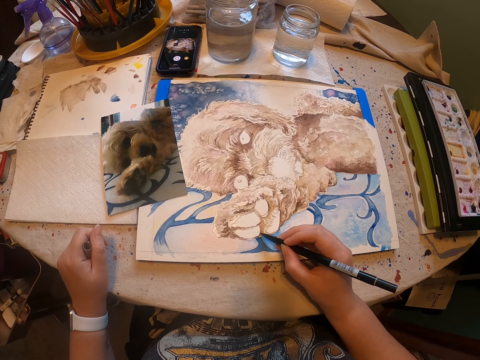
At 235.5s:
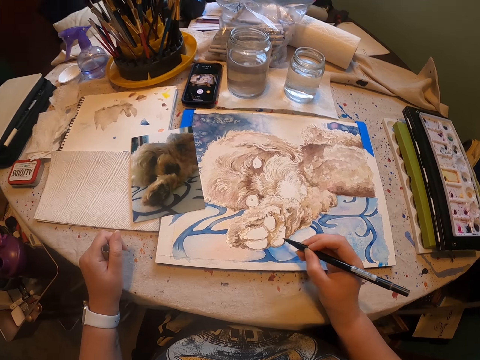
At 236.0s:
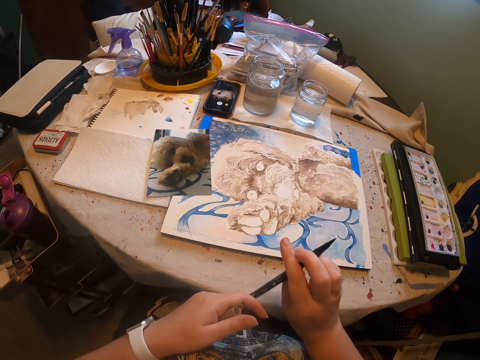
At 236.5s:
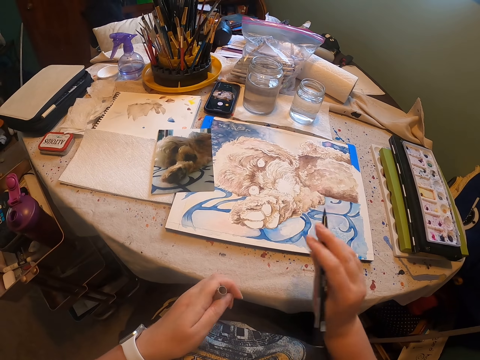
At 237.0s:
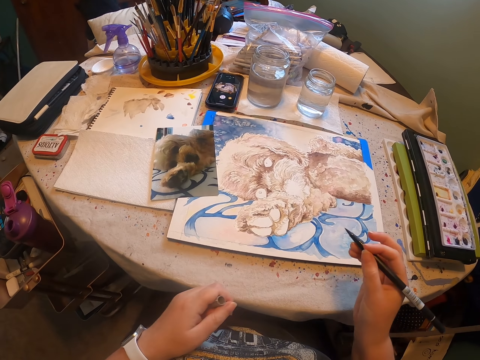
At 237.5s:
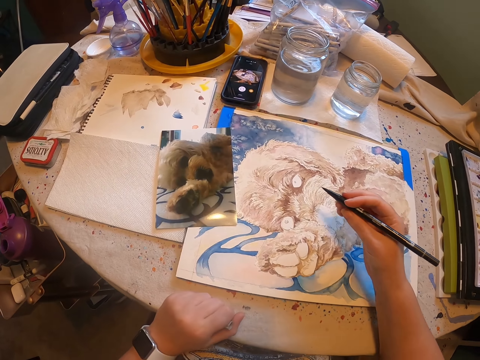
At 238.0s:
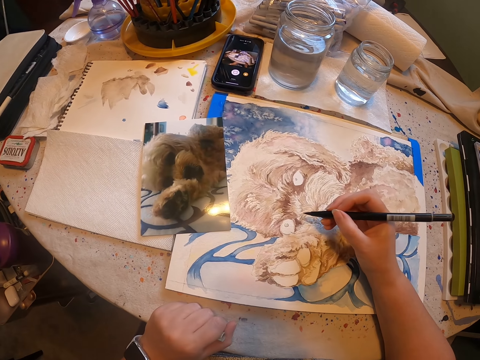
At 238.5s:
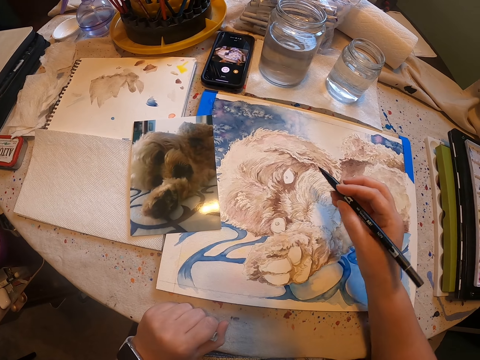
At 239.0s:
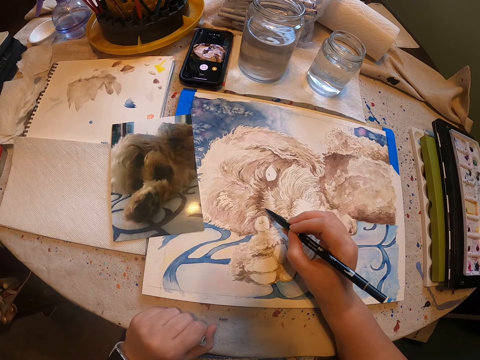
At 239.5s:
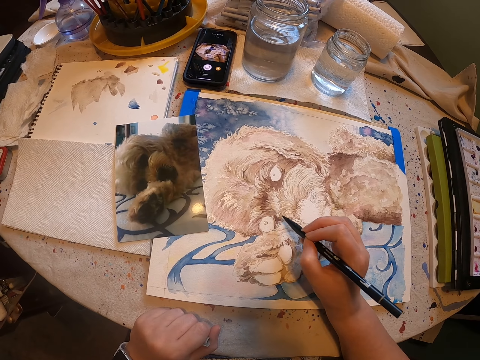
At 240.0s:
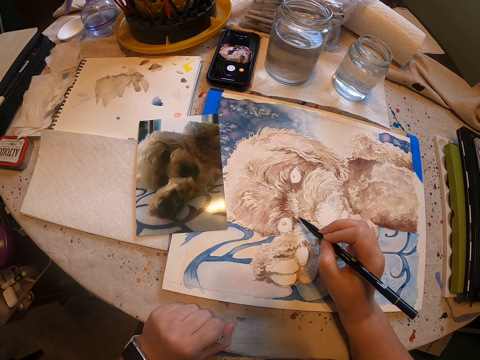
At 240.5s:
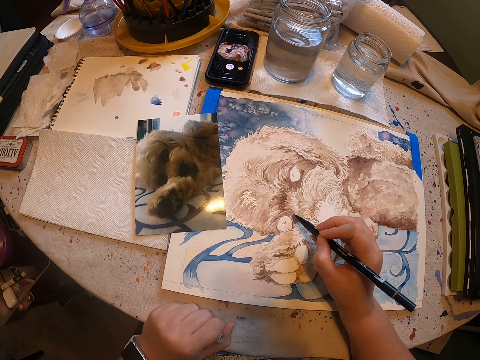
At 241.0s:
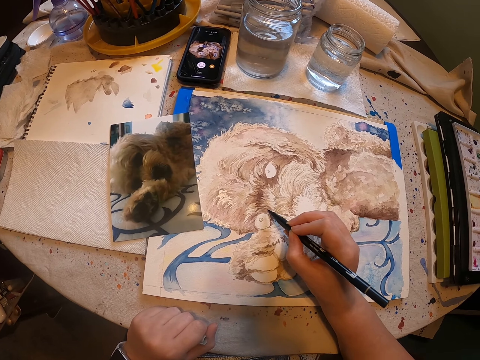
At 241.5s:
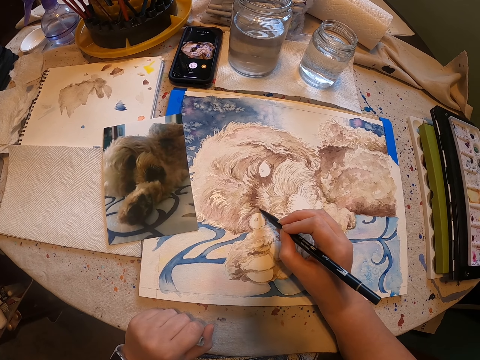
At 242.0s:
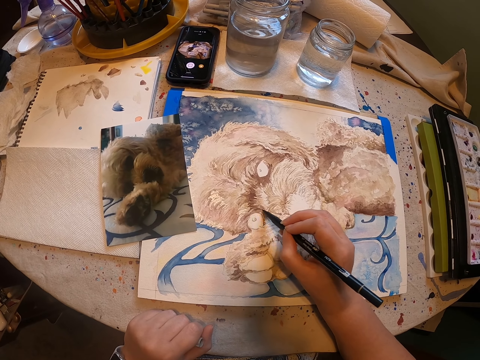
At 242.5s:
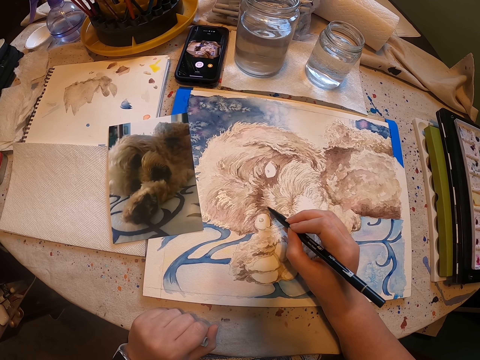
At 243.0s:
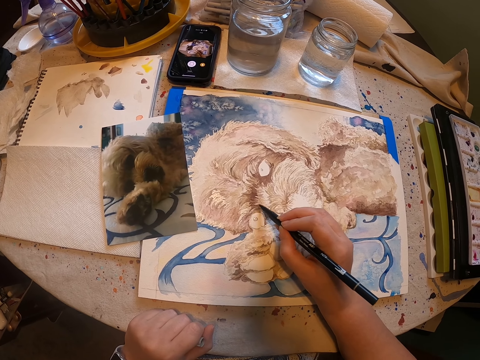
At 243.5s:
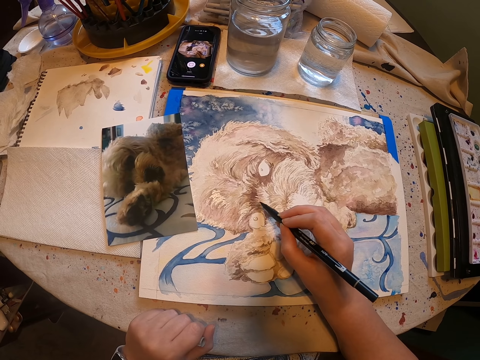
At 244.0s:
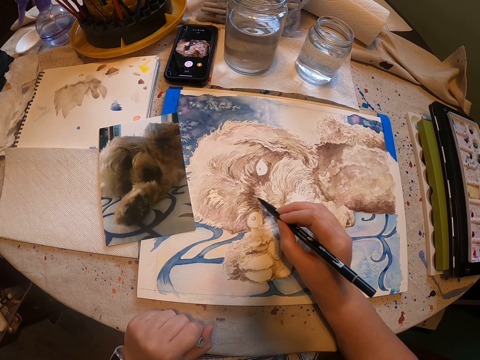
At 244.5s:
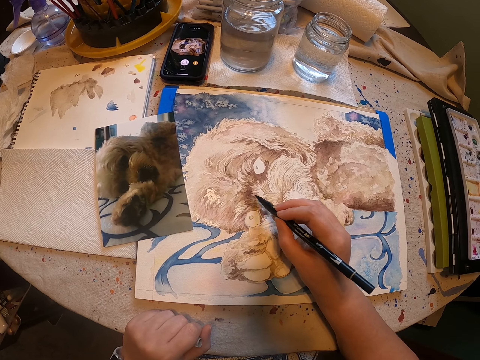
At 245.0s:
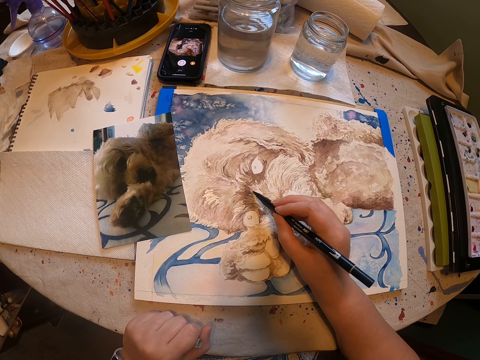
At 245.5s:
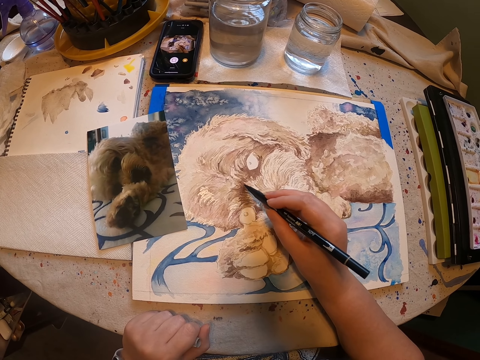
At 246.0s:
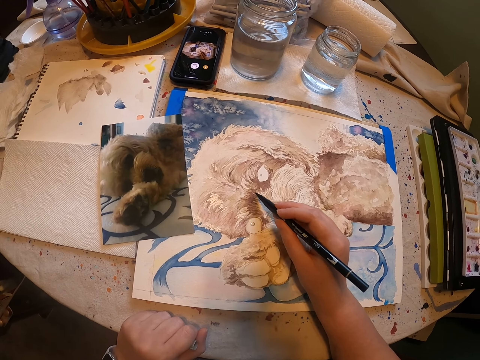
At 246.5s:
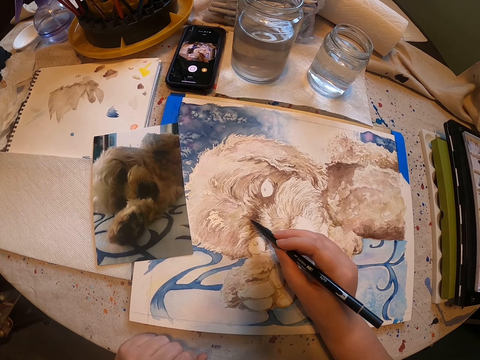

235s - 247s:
The camera wearer lifts the art pen. They paint a drawing with the art pen.

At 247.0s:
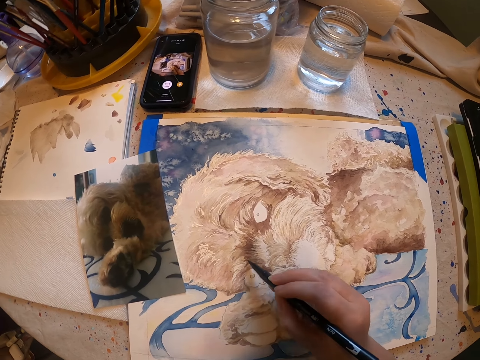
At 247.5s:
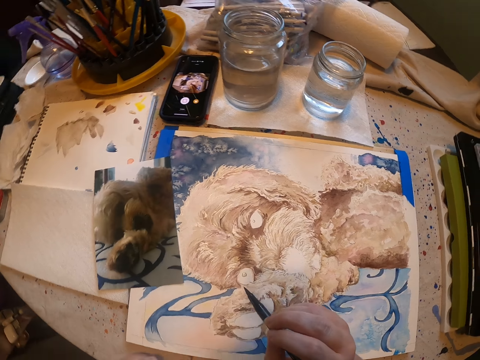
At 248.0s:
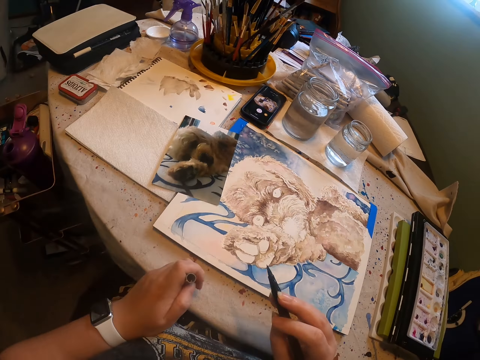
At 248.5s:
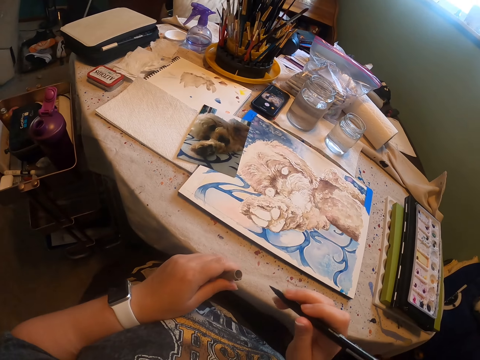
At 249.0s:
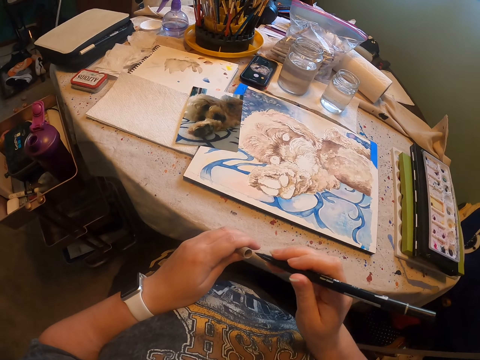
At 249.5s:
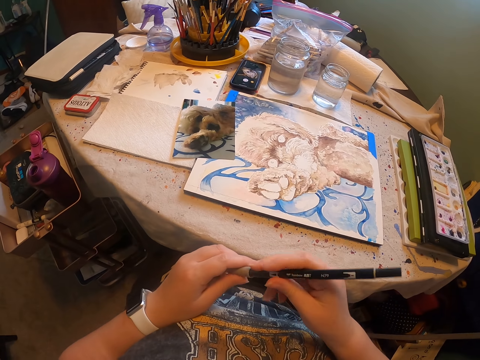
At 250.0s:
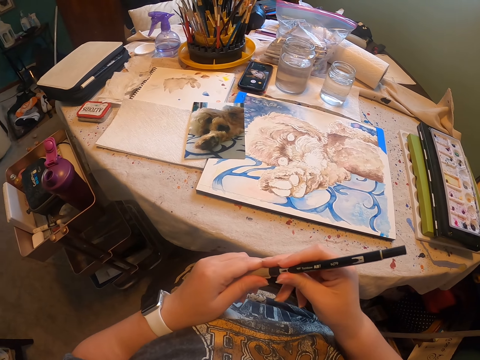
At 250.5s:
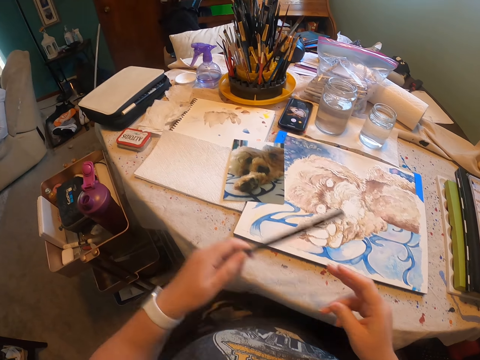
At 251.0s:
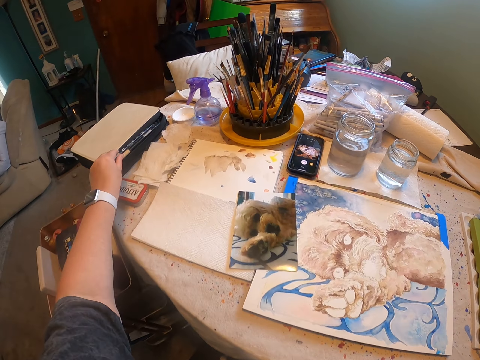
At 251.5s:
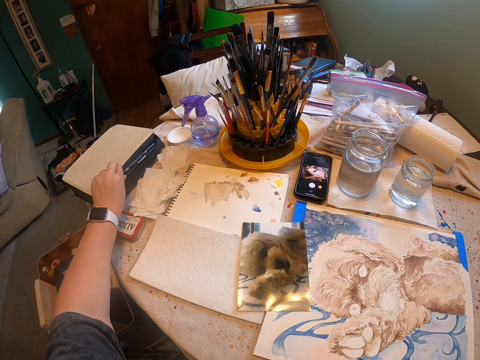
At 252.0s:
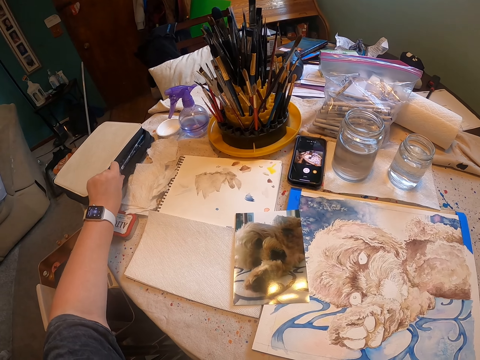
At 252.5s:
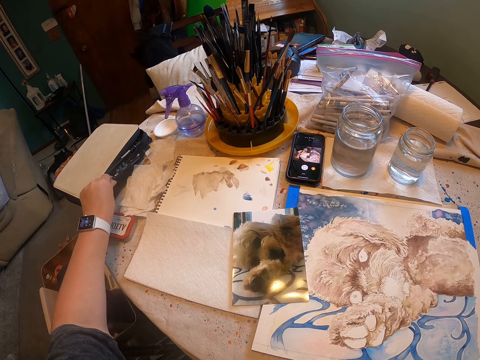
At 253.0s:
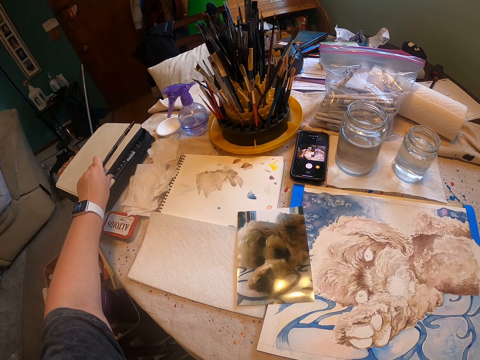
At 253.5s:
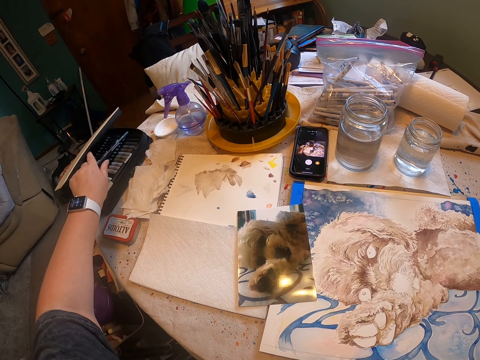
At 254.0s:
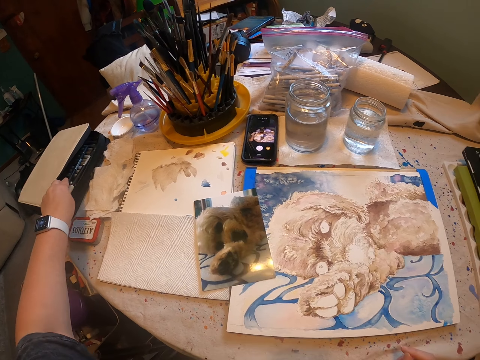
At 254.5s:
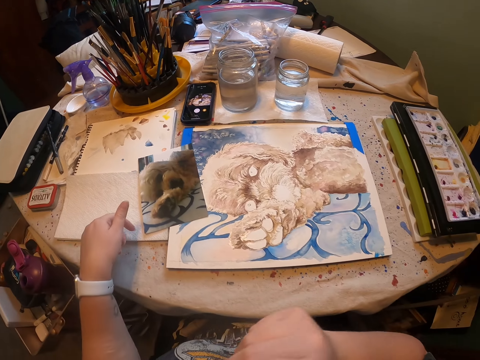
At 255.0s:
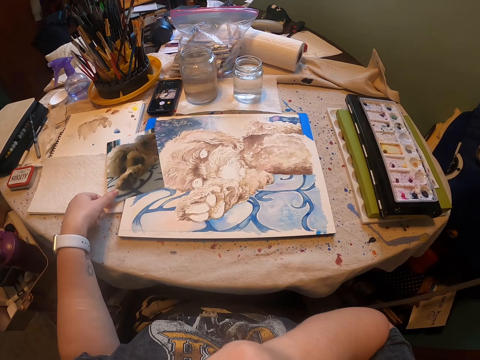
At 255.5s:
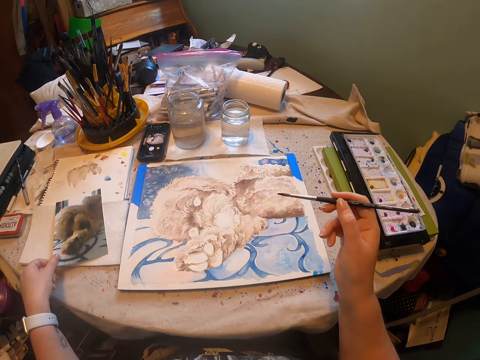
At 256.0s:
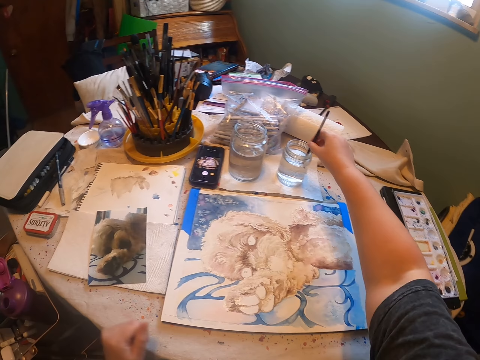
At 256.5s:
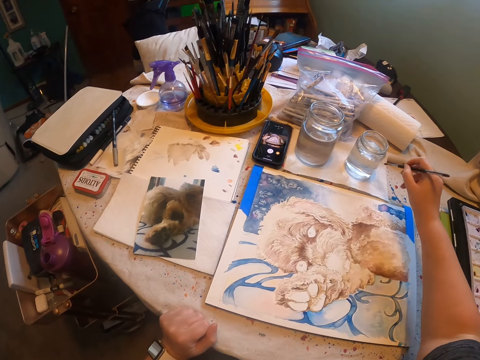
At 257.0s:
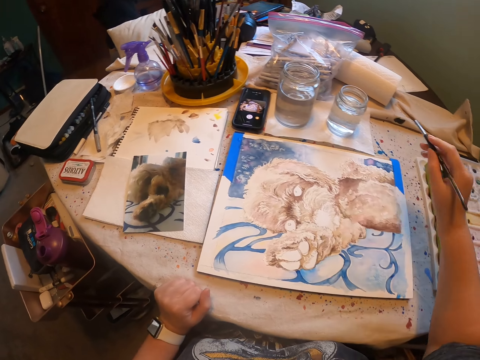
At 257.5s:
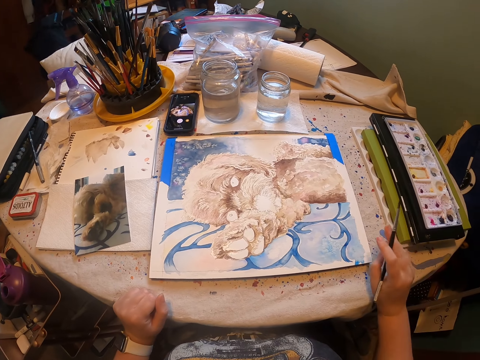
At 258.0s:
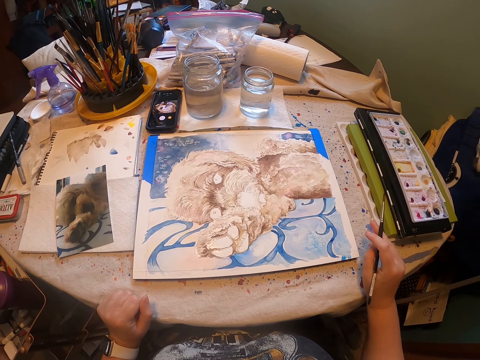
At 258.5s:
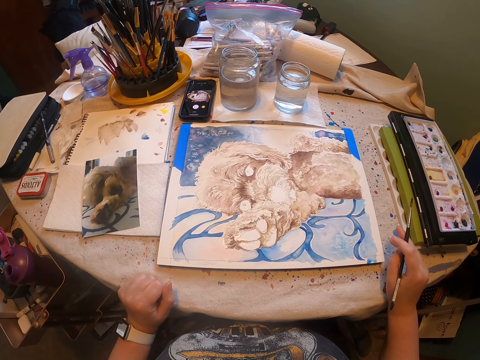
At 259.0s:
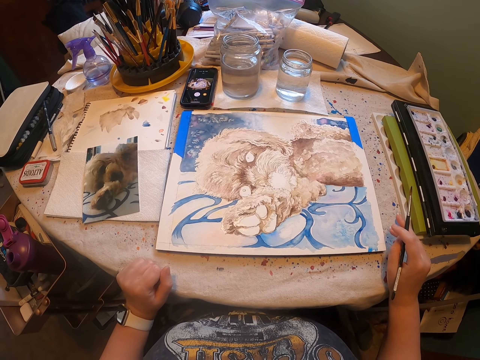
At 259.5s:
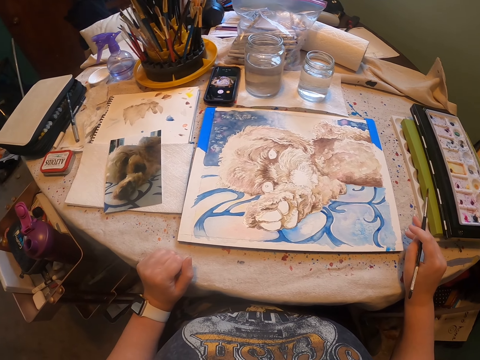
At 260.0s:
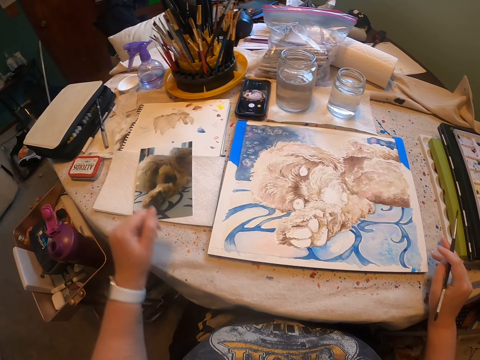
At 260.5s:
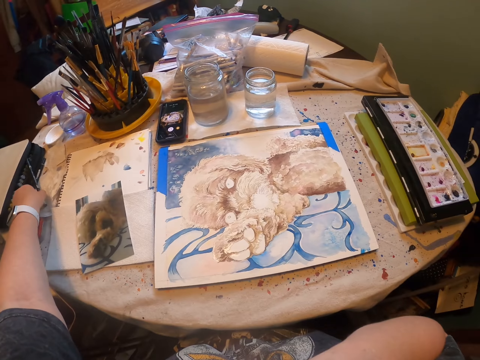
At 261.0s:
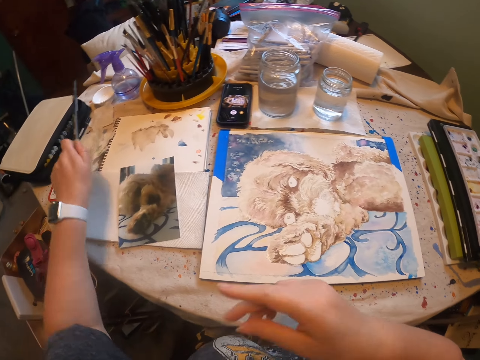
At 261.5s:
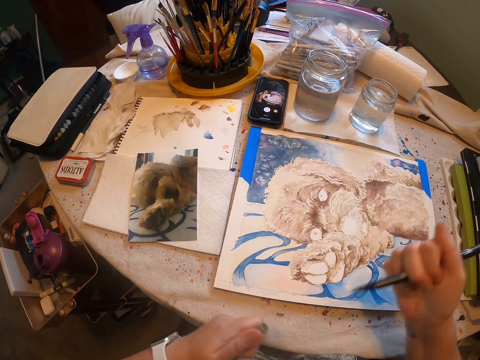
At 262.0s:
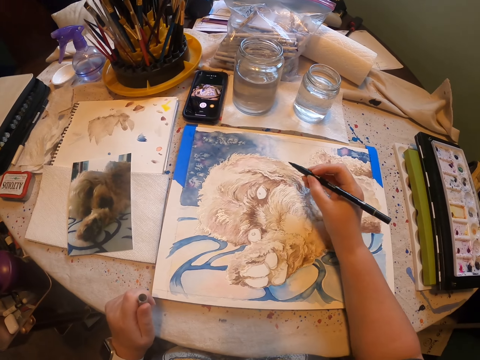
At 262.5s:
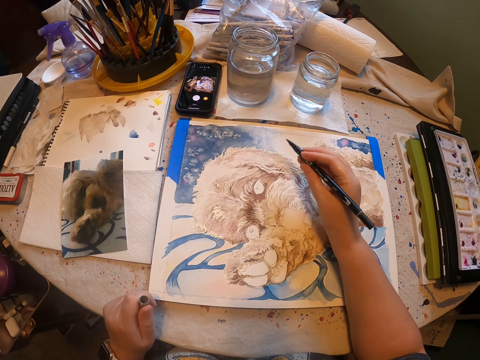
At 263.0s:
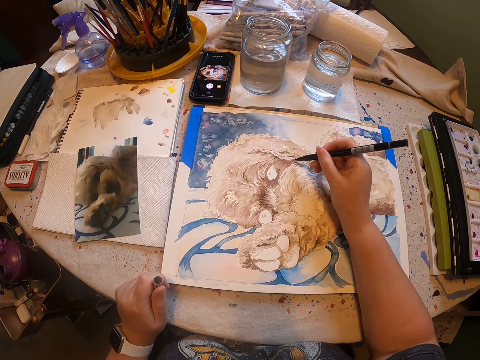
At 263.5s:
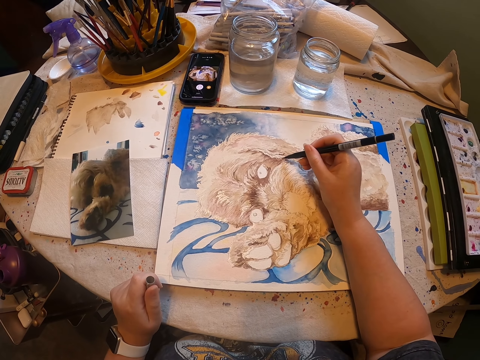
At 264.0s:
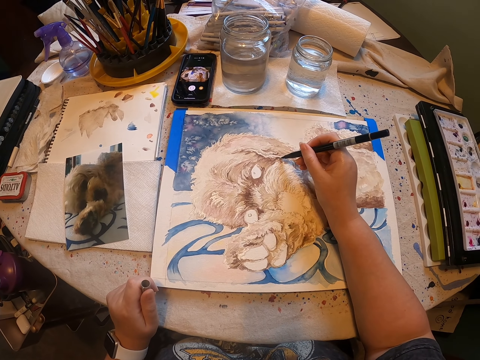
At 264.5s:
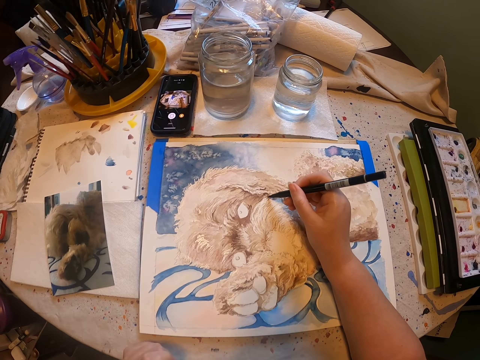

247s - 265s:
The camera wearer closes the art pen with the lid. They put the art pen in a storage bag. They touch the picture. They move the picture on the table. They dip the art pen in water, wipe the art pen on a paper on the table and look around. They pick the art pen from the table, open the art pen and paint a drawing with the art pen on the painting board.
